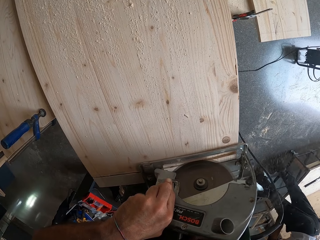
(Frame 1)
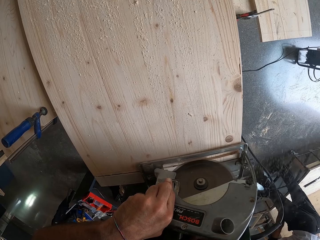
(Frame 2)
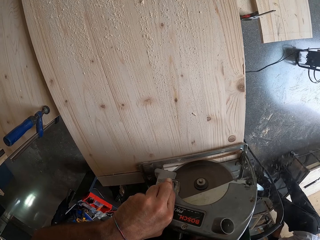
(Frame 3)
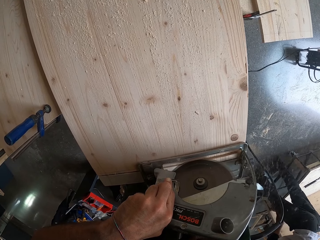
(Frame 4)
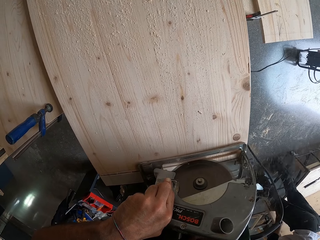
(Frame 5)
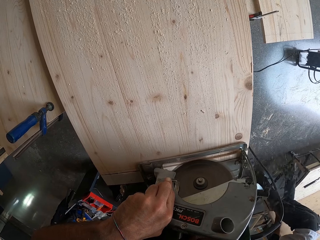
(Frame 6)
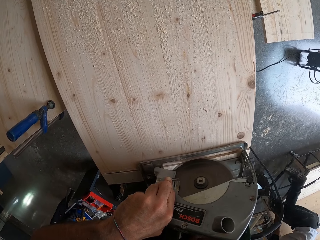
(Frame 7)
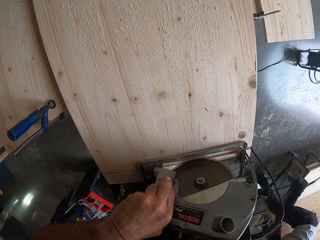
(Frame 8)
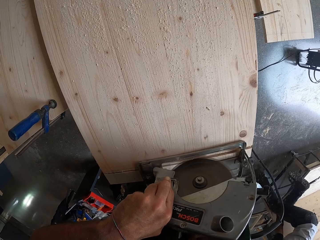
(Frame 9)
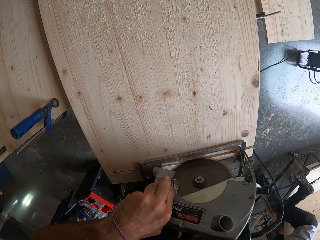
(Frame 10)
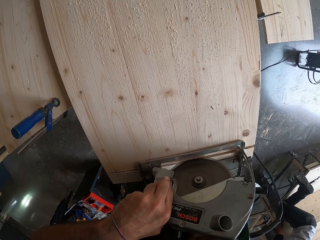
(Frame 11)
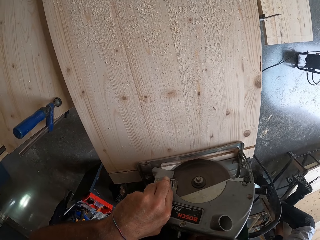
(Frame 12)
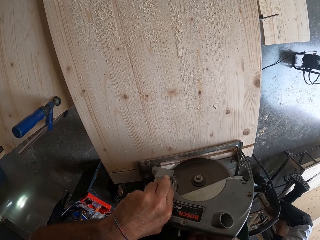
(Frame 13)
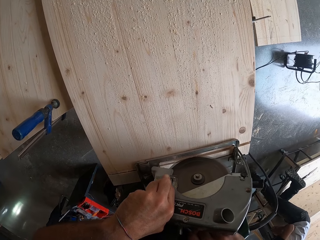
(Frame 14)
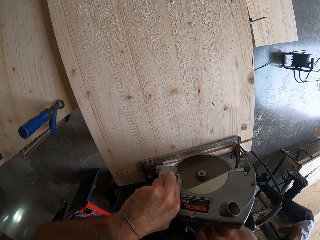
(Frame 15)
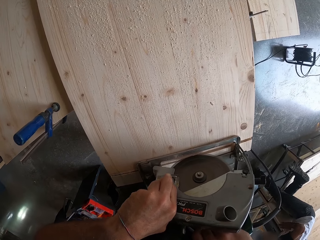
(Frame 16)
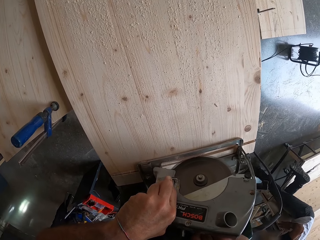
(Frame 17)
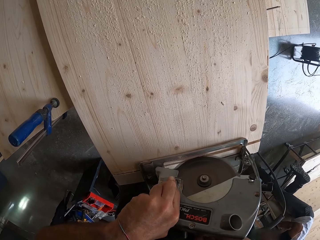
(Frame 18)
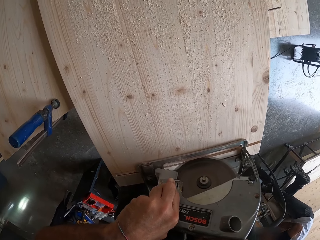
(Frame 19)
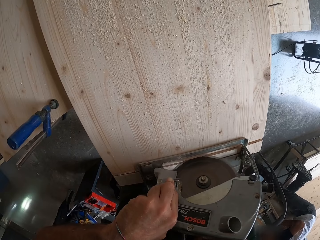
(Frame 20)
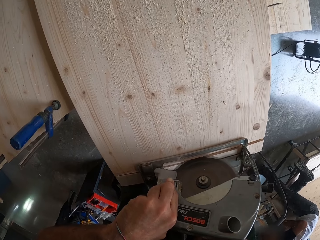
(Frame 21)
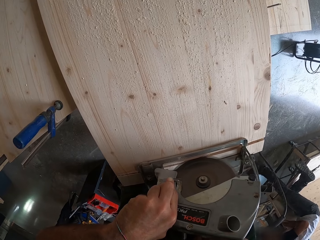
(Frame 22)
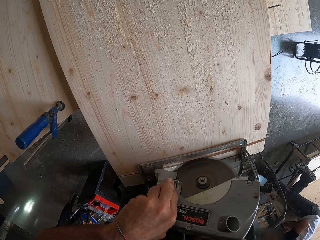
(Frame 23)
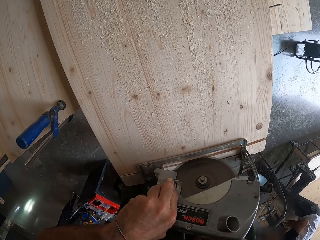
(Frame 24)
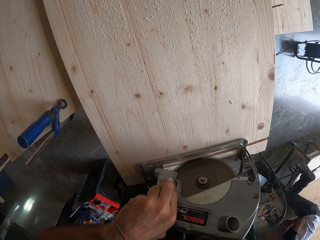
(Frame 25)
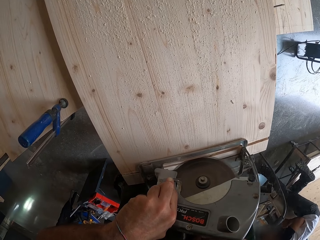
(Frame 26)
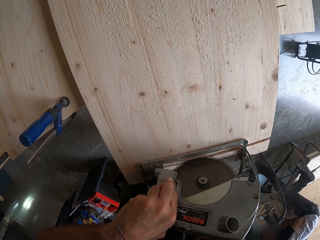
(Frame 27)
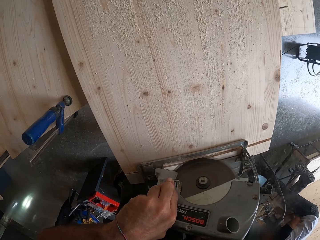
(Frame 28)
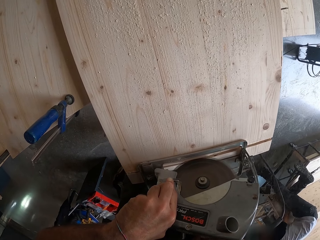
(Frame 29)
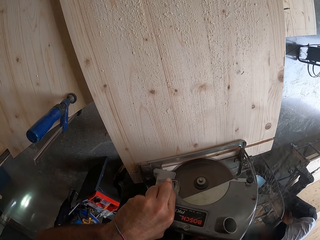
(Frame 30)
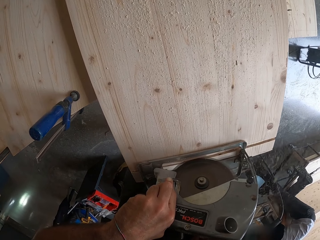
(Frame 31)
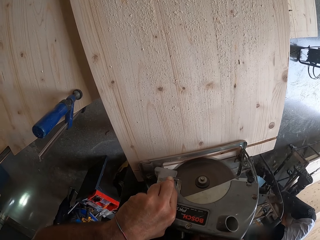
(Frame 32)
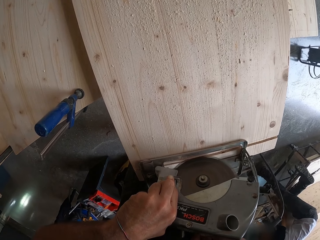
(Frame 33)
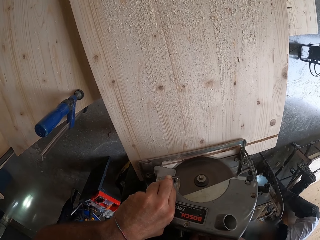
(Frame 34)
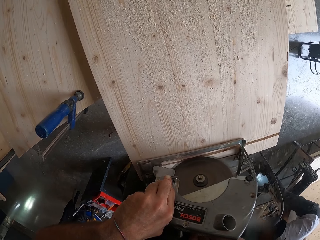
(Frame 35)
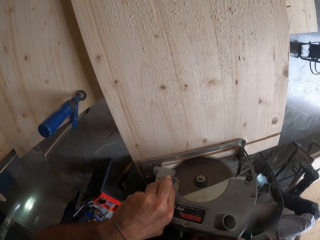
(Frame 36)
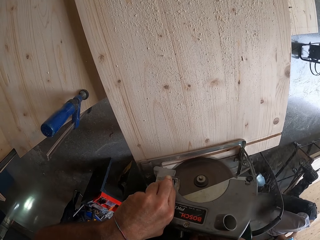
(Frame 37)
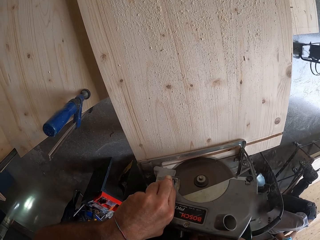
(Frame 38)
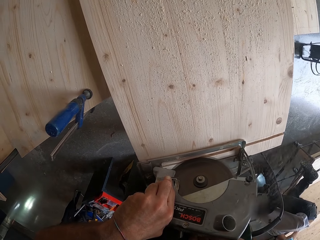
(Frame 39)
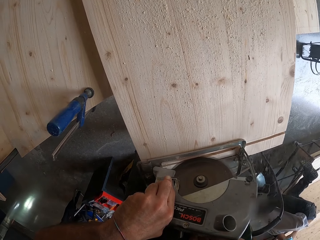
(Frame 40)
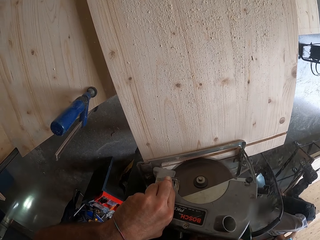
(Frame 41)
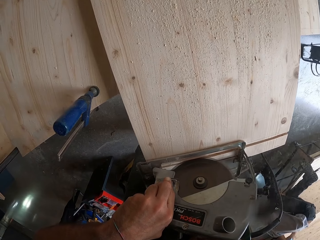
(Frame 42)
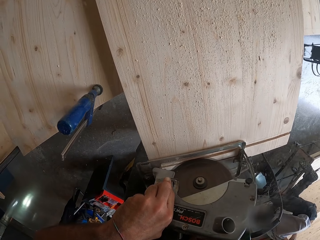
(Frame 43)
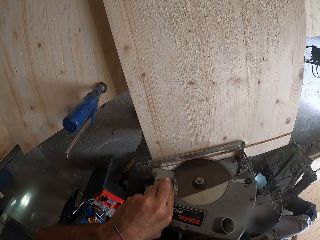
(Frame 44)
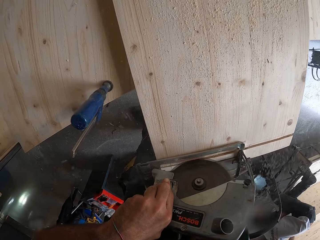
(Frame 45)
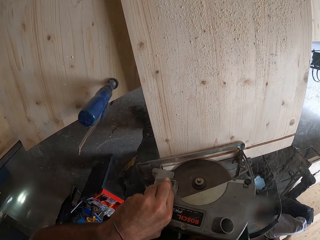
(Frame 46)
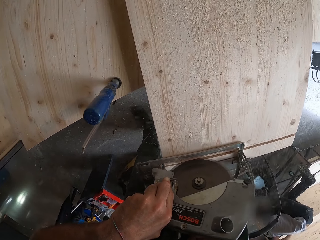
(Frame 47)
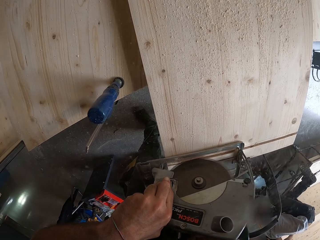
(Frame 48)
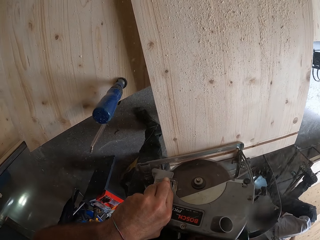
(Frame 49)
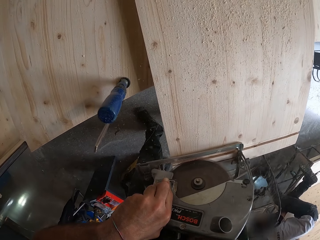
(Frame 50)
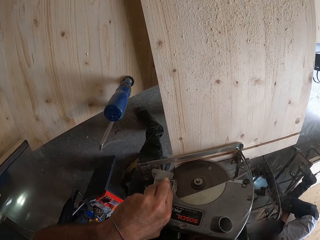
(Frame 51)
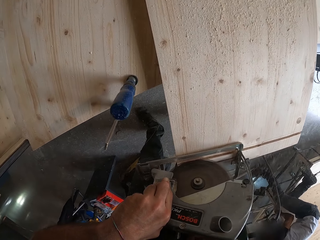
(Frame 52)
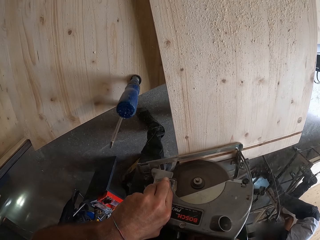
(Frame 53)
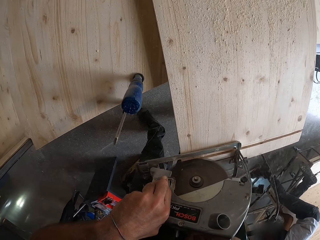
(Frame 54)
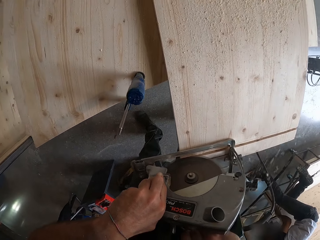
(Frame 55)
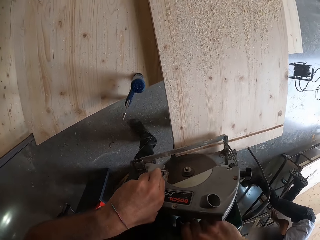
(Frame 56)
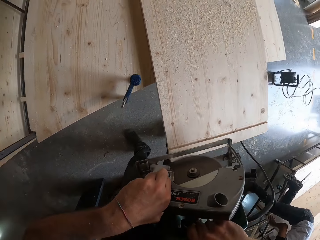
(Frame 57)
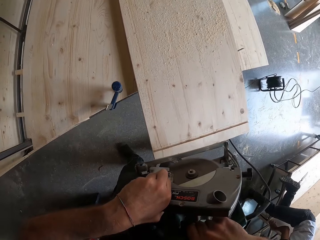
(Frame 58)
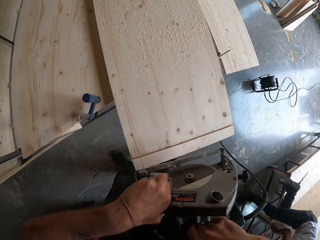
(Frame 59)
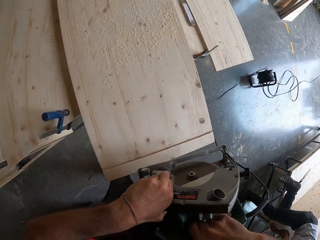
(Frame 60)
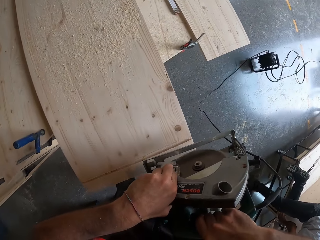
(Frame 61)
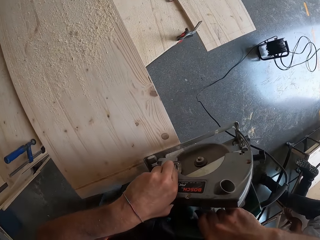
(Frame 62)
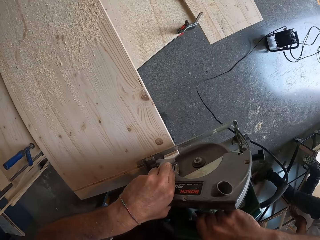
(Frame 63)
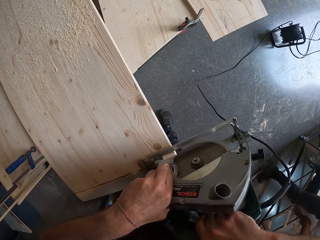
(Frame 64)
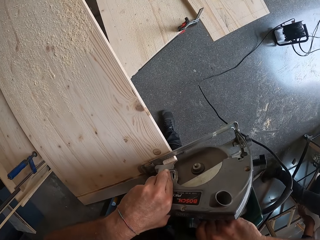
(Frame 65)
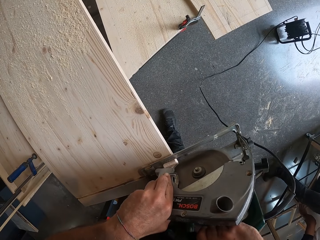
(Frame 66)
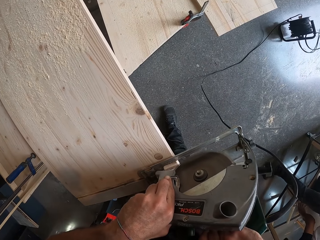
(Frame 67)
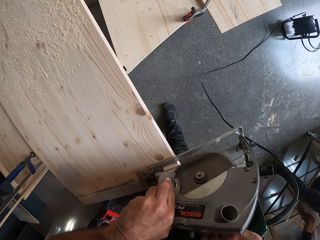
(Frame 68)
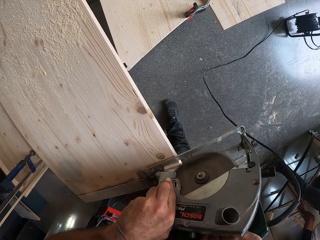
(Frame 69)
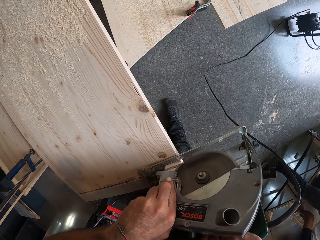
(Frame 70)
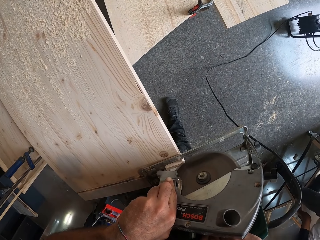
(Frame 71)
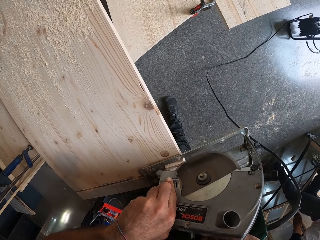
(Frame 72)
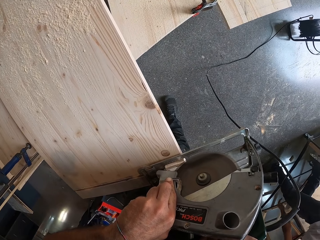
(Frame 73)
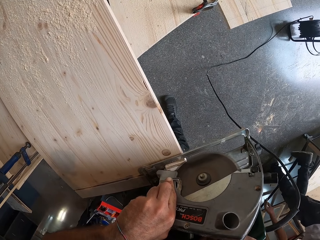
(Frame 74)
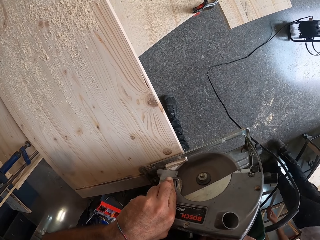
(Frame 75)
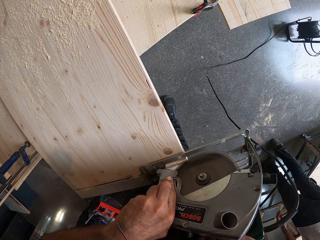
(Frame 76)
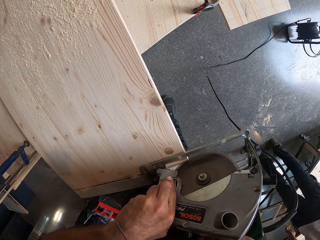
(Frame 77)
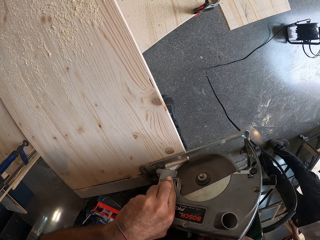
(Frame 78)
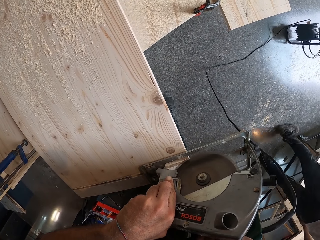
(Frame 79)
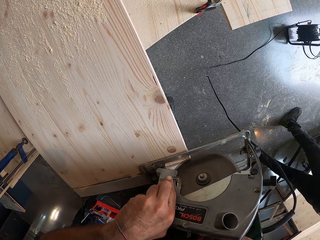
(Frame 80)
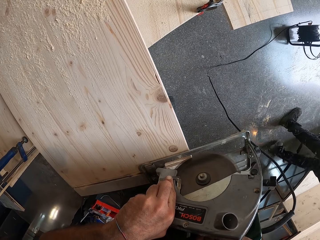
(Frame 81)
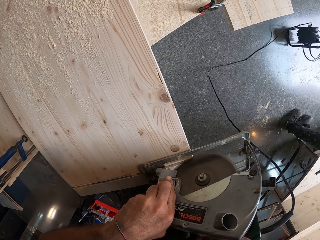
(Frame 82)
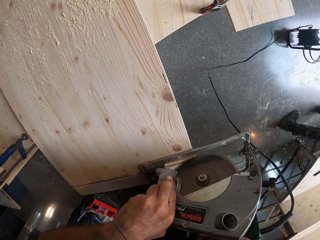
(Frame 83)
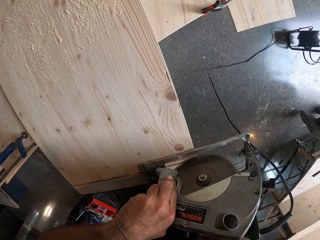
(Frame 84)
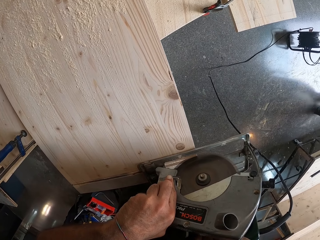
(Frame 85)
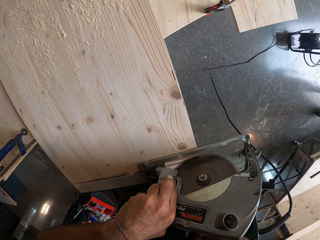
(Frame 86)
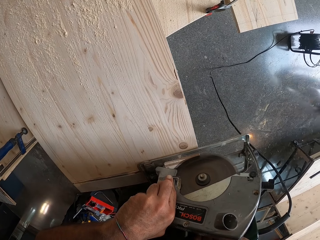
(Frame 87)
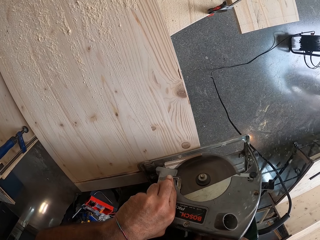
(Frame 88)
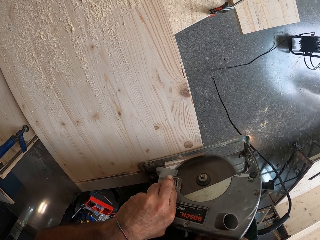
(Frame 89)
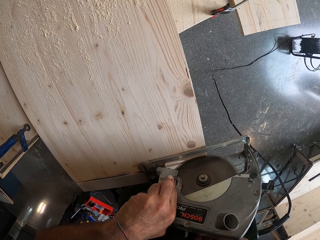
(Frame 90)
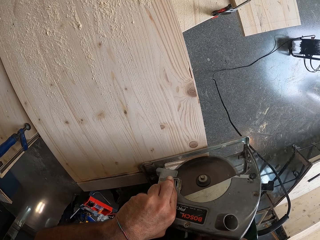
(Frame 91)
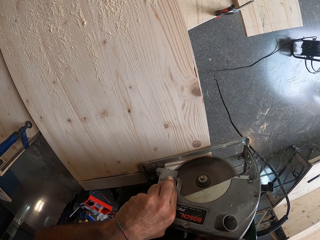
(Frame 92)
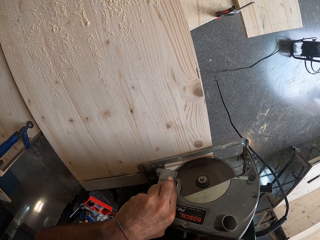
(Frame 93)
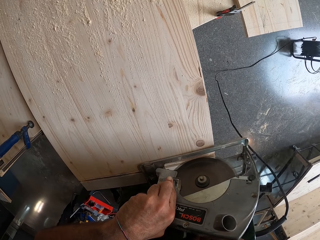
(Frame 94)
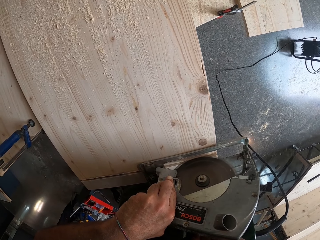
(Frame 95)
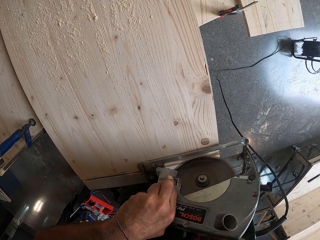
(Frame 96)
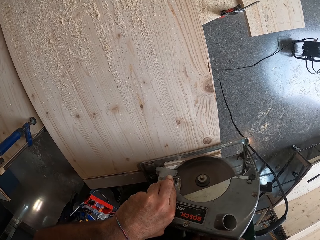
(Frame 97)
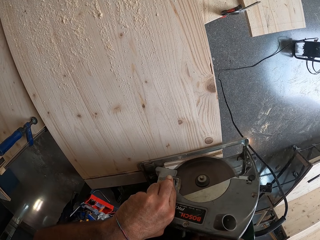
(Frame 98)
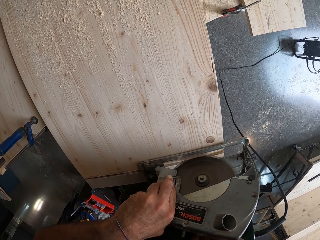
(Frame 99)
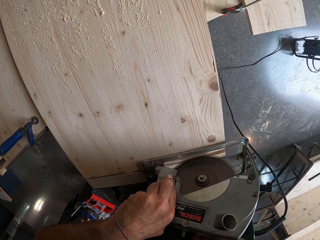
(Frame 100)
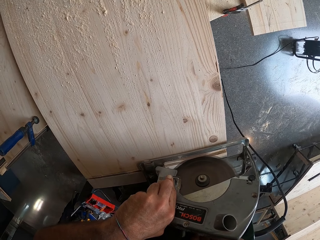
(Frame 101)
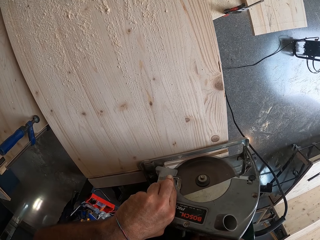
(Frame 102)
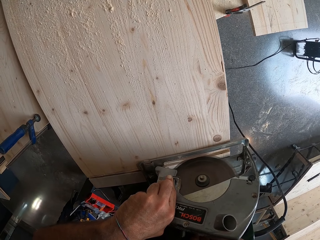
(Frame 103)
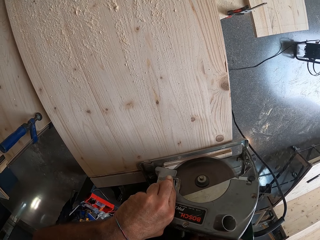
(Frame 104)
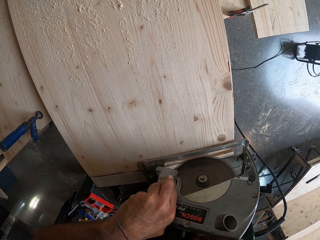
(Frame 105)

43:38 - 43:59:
A man kneels on the wood with his left leg. The man inspects the wood. The man gets off the wood and walks away from the wood.
